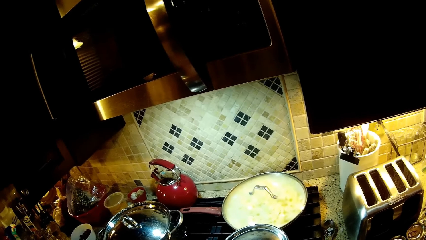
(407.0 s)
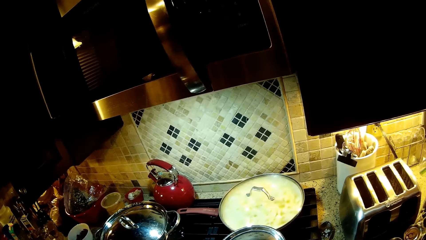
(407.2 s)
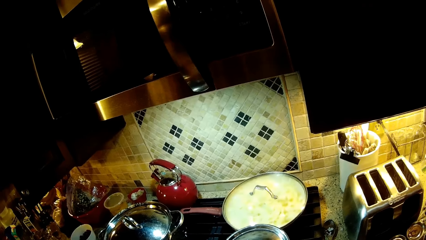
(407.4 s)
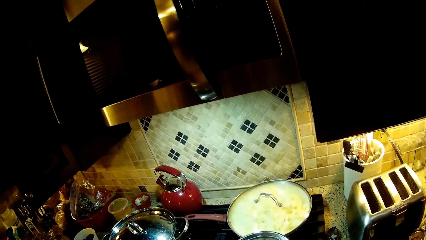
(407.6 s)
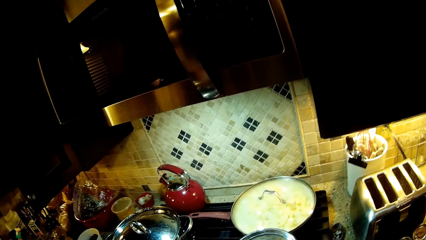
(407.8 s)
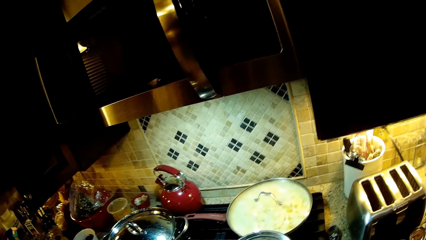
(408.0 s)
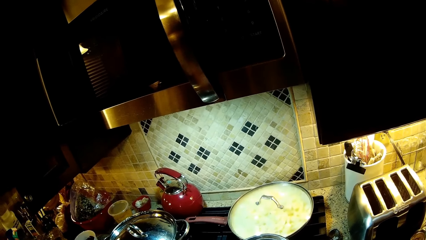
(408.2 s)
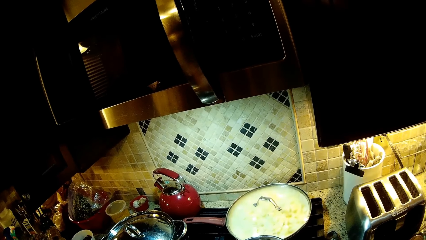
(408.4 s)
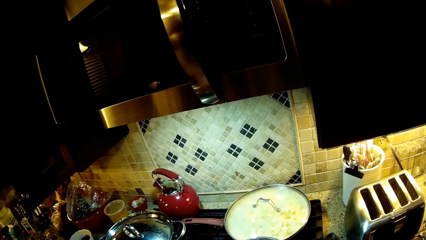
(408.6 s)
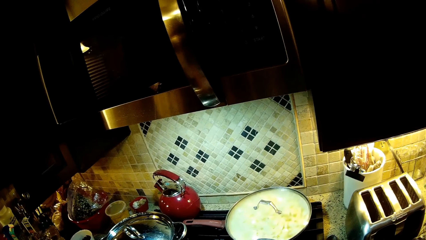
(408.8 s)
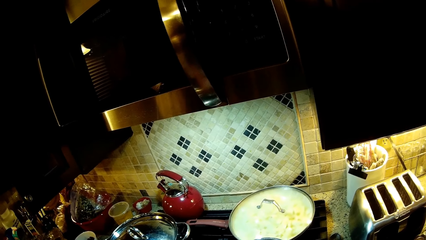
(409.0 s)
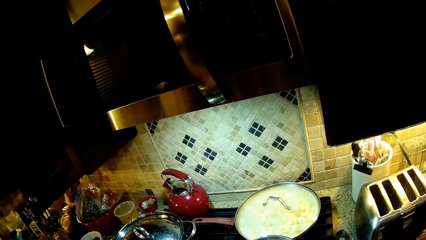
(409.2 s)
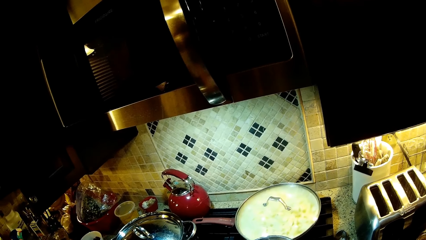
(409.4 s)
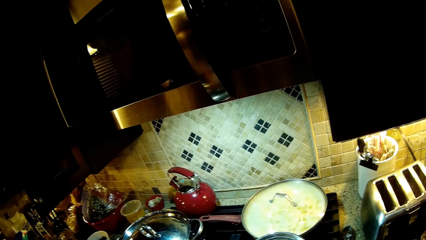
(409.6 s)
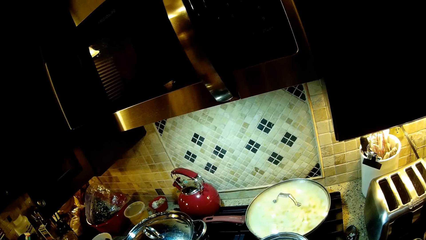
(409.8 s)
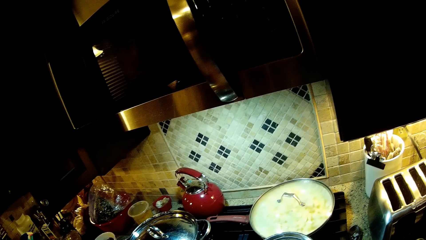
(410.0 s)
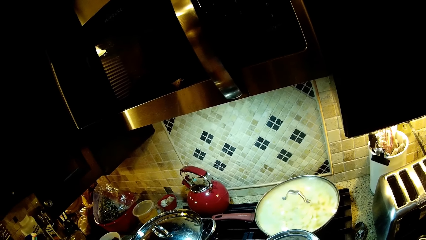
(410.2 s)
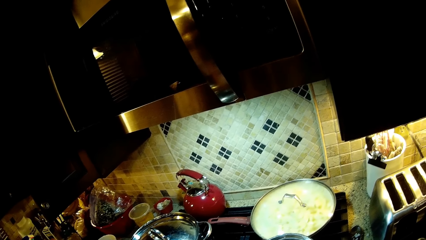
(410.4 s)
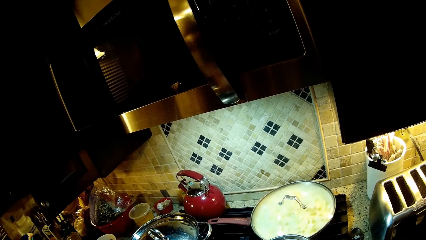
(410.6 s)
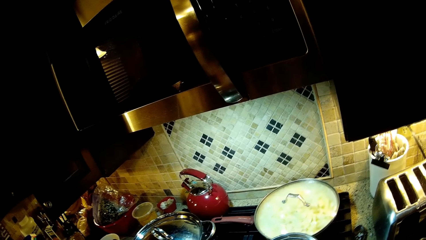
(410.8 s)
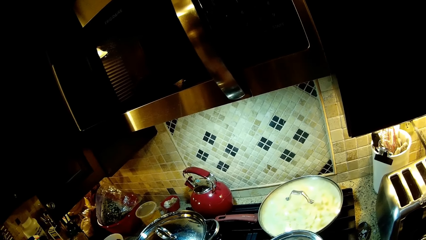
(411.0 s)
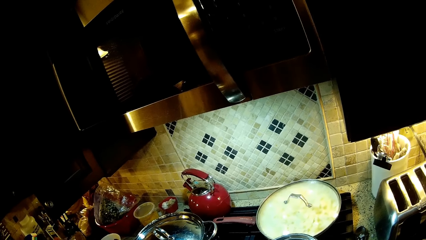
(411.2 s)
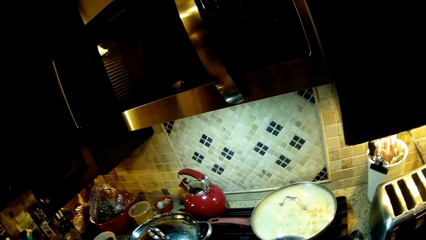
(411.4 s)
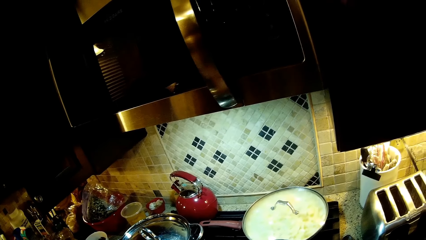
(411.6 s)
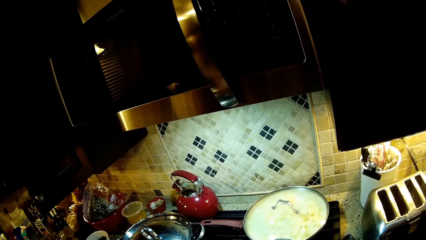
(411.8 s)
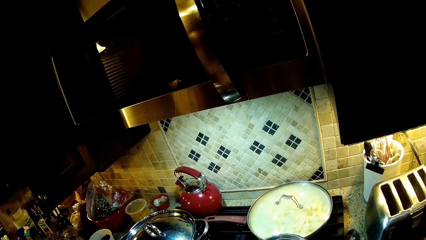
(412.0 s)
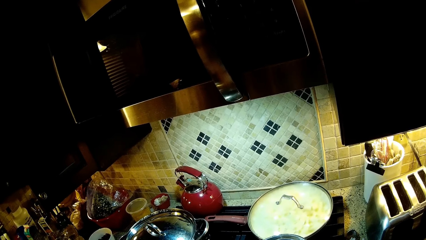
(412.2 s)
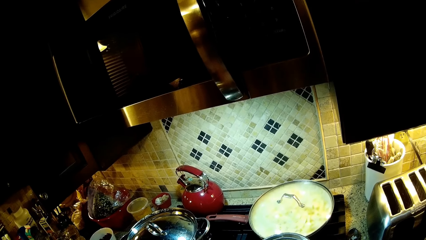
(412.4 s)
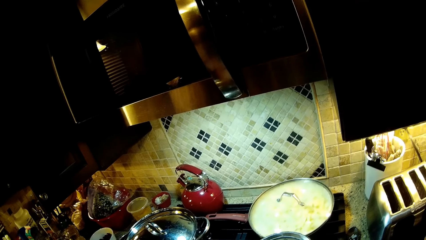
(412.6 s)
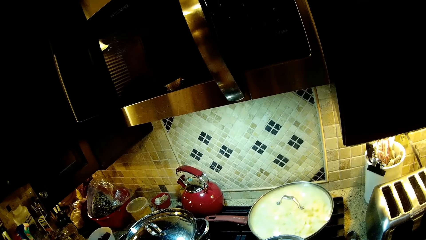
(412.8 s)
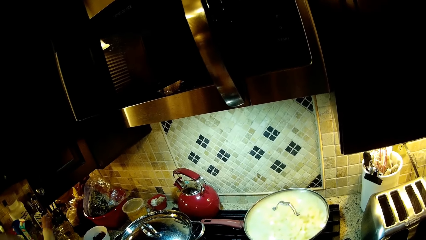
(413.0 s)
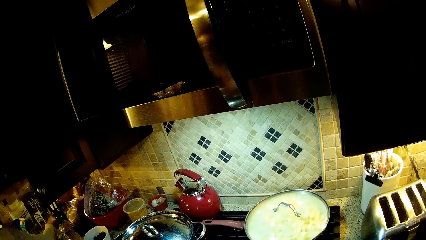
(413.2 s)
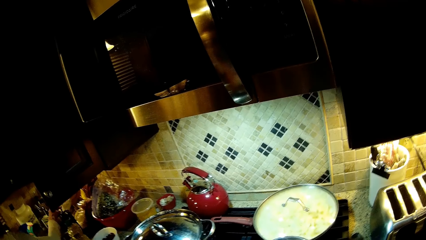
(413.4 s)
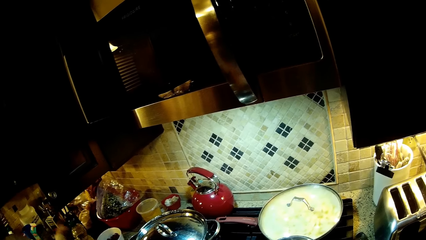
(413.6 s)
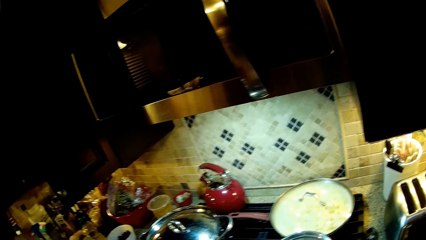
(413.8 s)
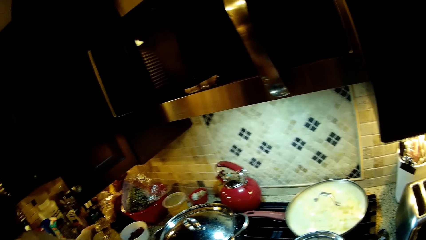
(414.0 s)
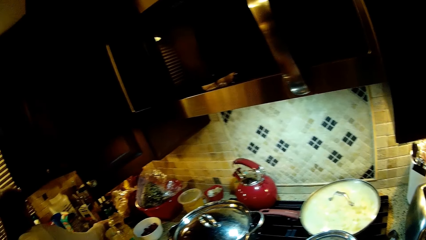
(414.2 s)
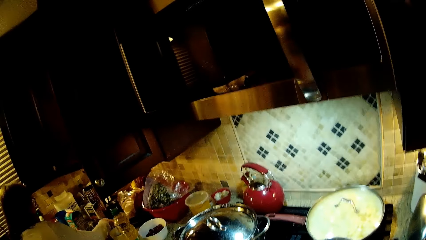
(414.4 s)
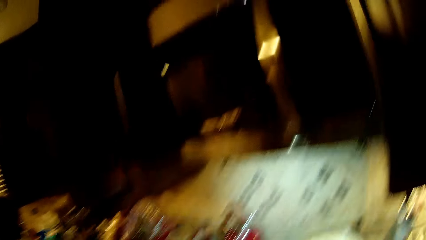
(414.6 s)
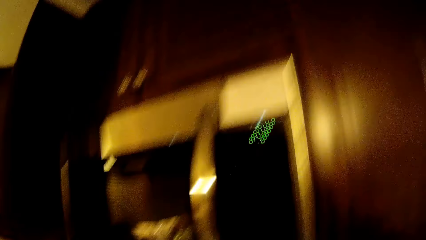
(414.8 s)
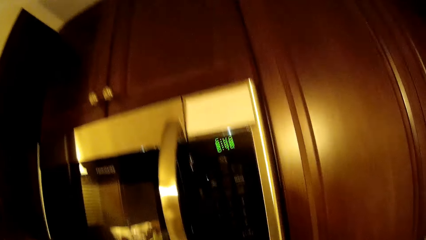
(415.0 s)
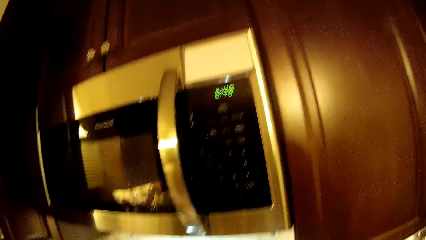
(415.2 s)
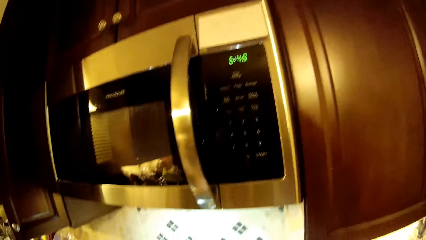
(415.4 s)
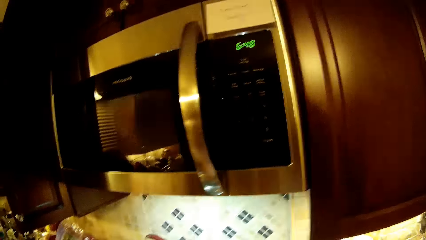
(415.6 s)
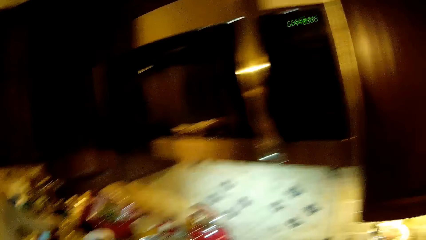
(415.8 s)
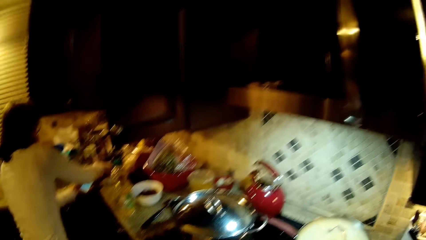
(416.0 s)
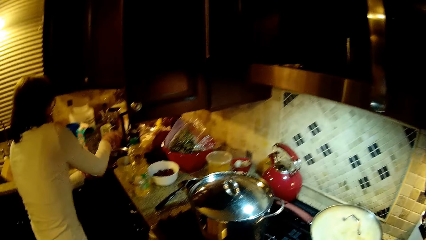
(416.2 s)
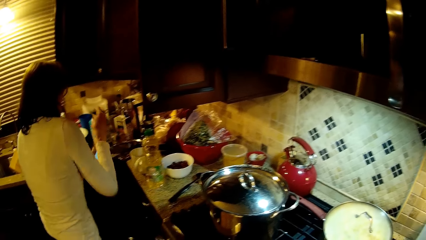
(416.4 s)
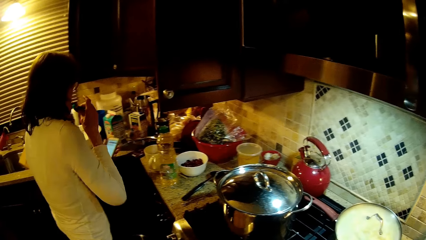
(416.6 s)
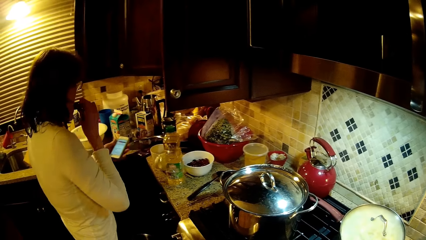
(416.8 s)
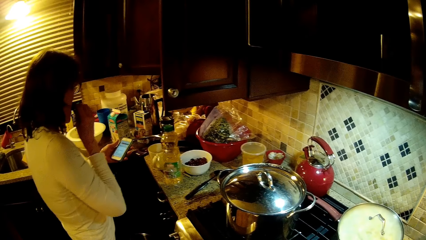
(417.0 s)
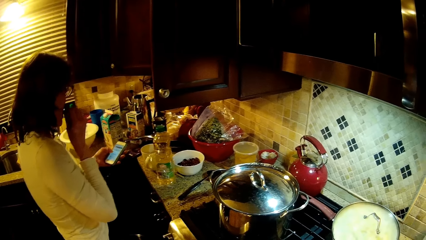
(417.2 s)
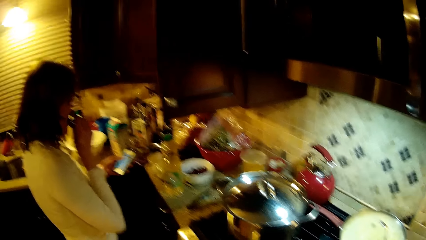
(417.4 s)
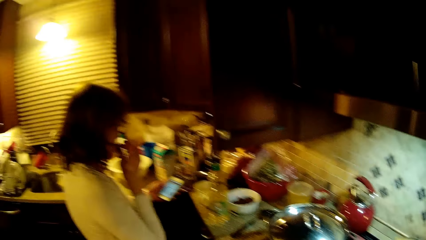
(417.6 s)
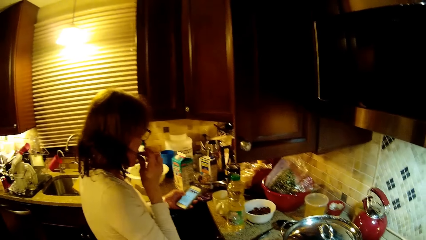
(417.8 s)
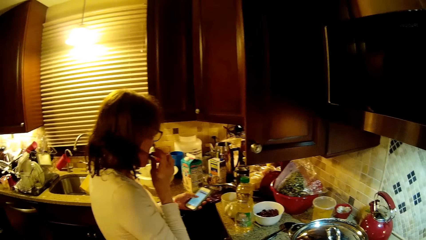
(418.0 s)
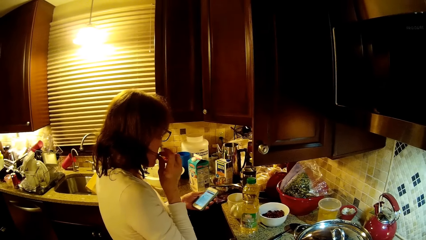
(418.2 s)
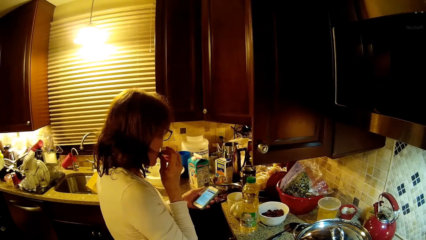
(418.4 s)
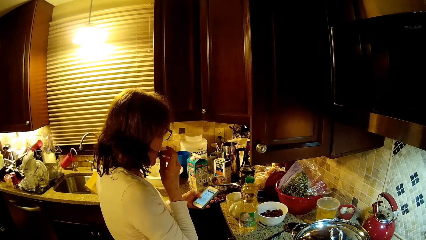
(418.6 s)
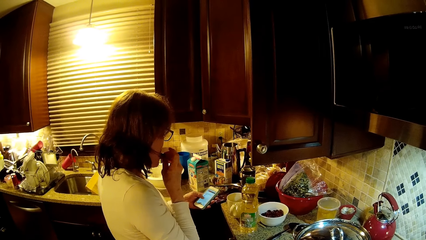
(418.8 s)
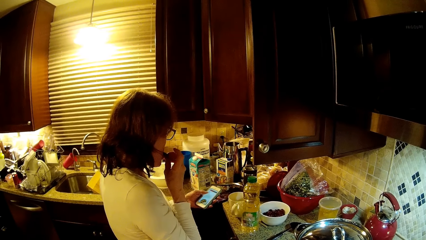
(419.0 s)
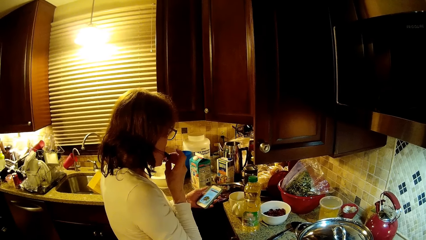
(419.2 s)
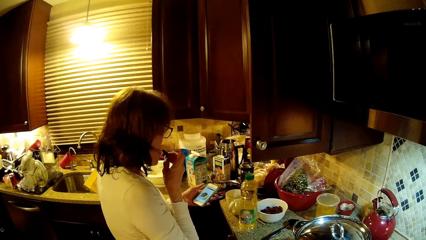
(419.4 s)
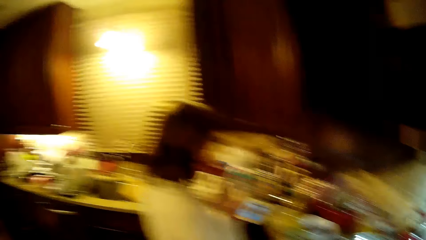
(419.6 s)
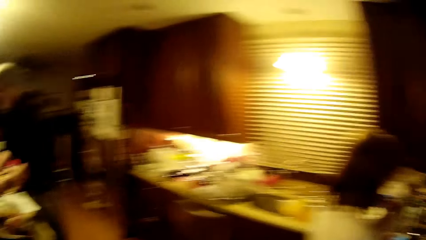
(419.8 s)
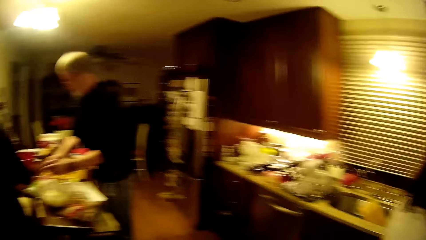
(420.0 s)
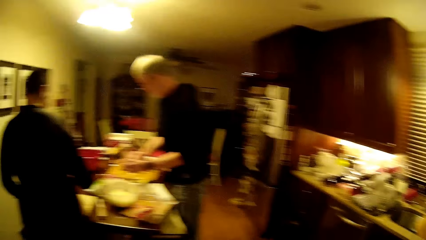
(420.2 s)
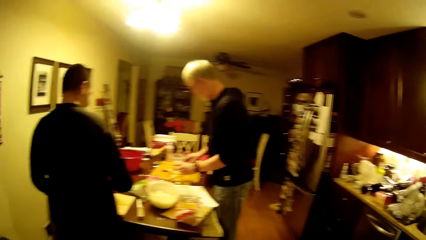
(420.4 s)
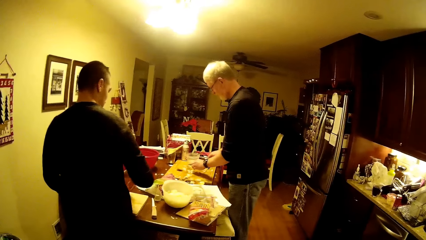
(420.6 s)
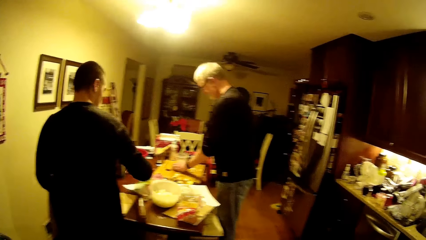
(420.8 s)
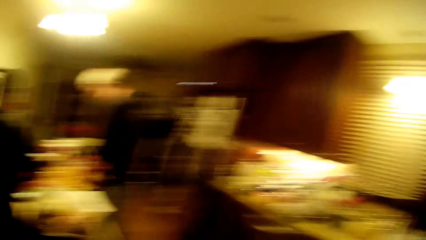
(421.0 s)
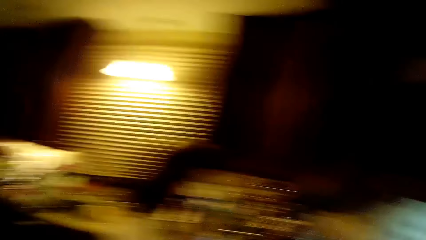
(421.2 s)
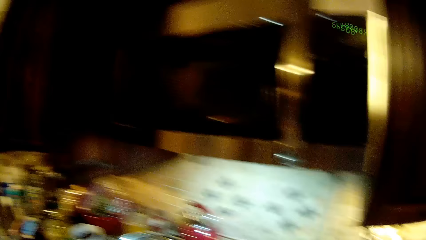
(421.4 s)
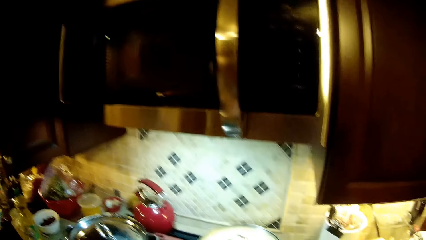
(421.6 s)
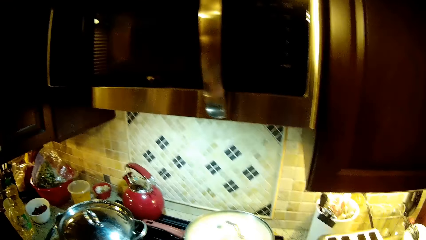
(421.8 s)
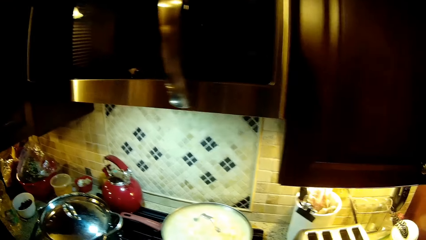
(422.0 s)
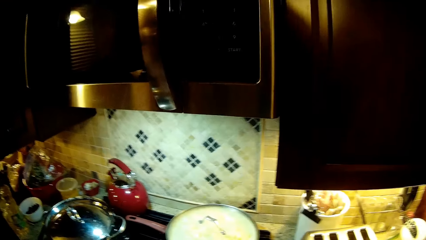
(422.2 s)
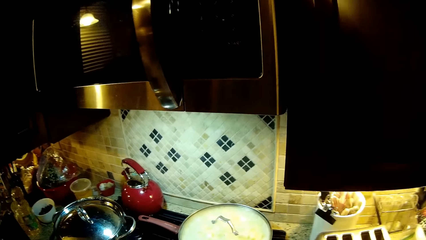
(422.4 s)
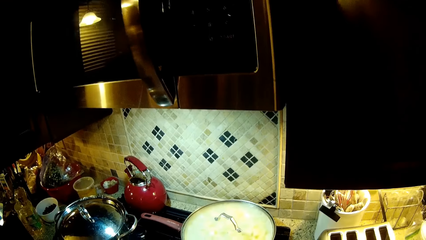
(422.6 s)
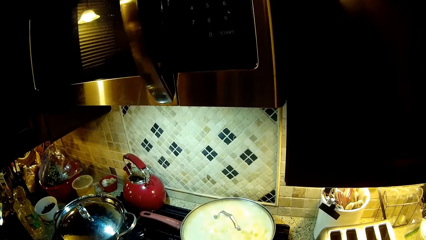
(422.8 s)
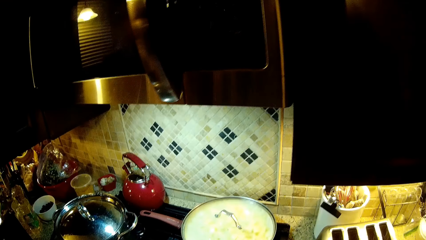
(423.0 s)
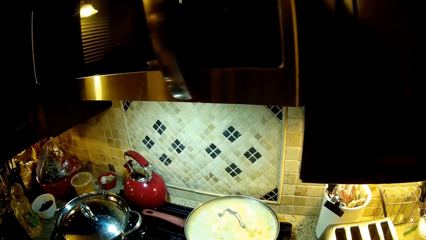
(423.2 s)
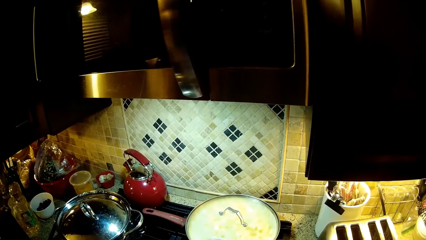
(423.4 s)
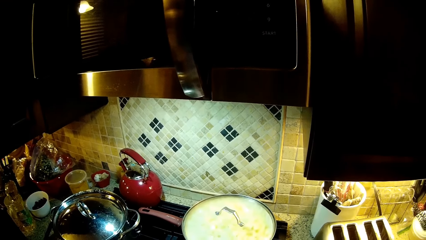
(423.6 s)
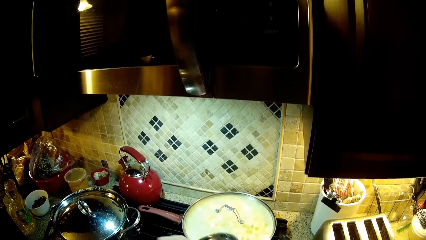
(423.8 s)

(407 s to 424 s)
The camera wearer looks at the food. They look at the microwave. A woman eats food and dials the phone. The camera wearer looks at a man. They look at the cooking pot.
